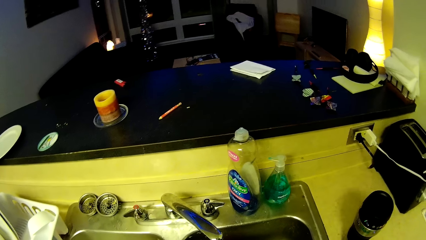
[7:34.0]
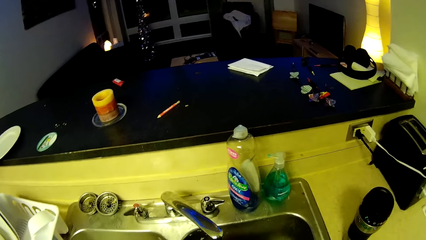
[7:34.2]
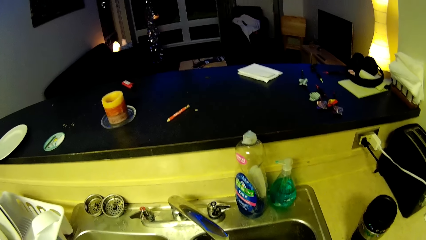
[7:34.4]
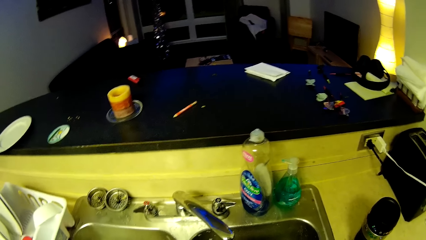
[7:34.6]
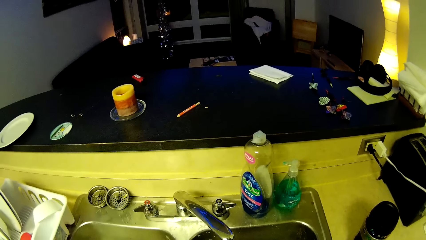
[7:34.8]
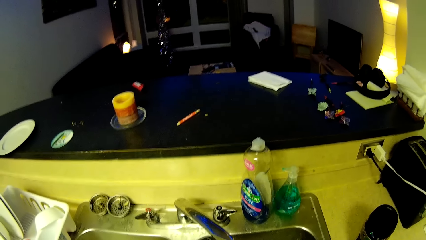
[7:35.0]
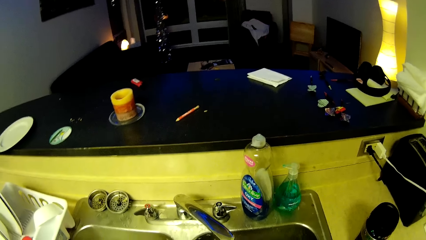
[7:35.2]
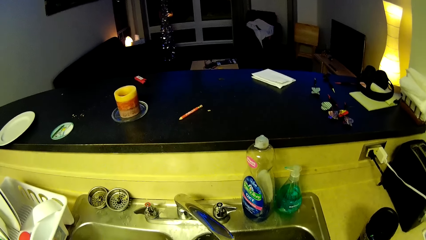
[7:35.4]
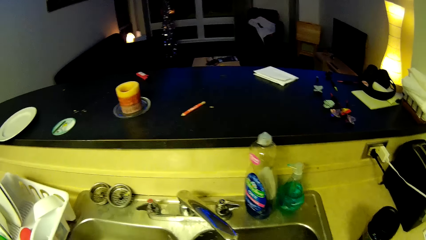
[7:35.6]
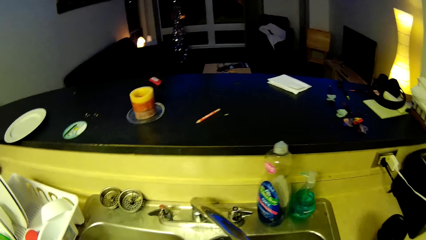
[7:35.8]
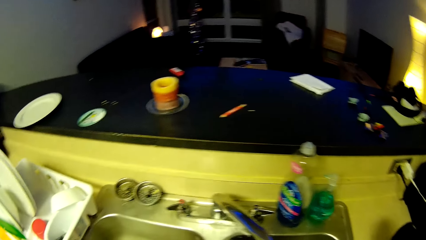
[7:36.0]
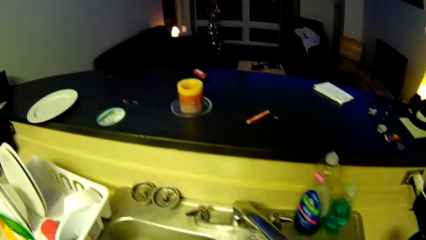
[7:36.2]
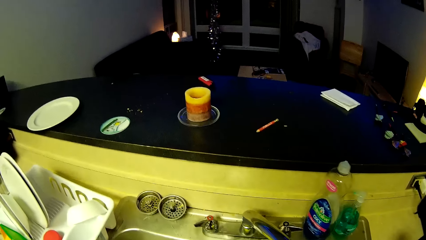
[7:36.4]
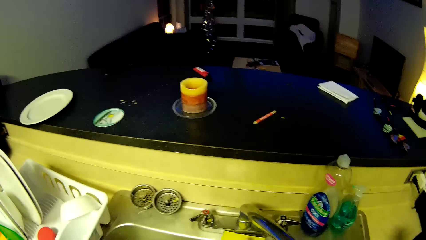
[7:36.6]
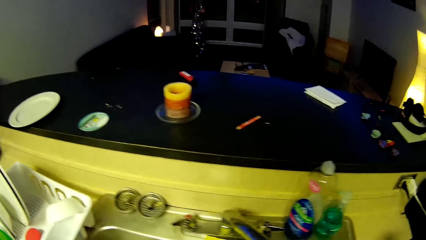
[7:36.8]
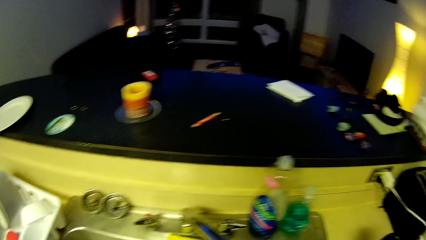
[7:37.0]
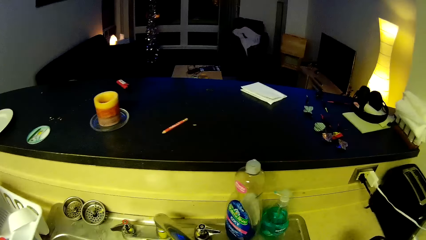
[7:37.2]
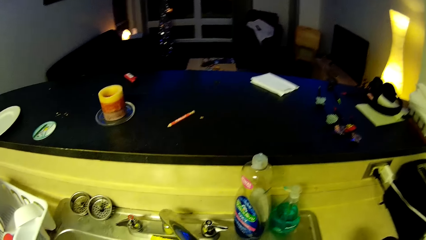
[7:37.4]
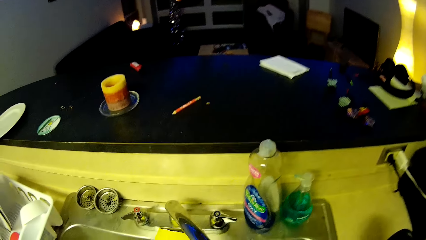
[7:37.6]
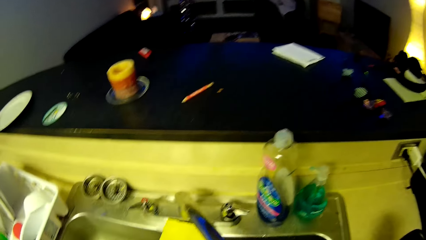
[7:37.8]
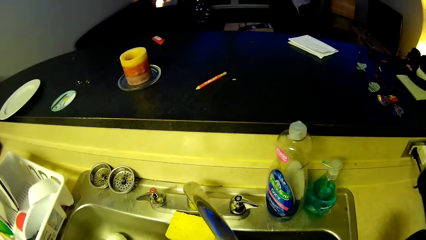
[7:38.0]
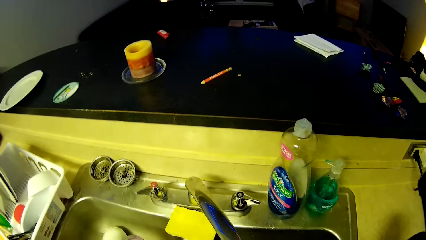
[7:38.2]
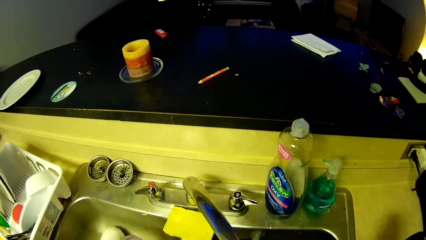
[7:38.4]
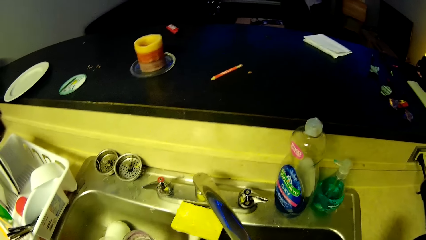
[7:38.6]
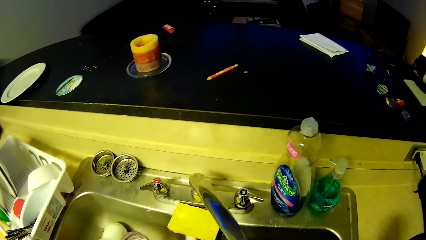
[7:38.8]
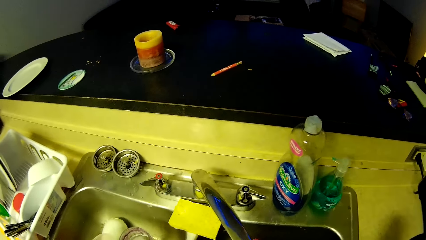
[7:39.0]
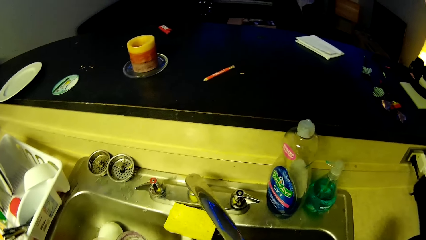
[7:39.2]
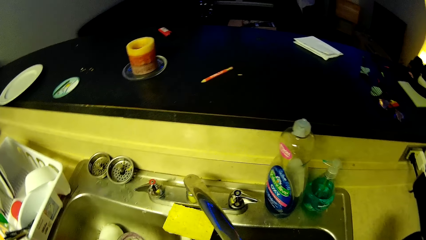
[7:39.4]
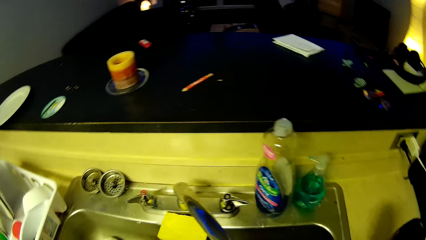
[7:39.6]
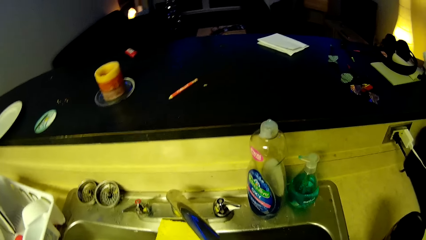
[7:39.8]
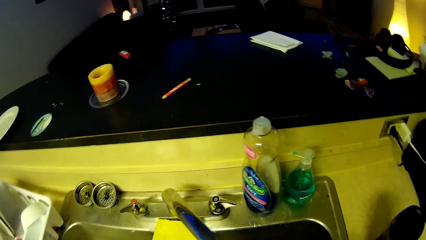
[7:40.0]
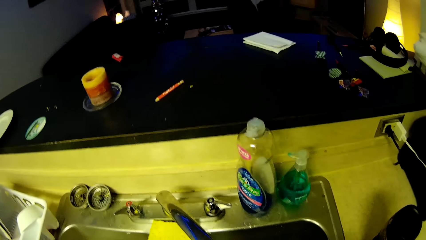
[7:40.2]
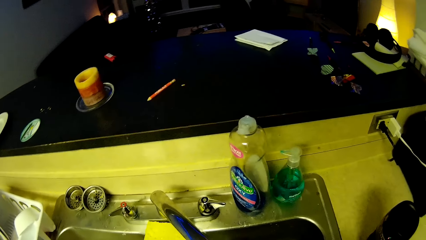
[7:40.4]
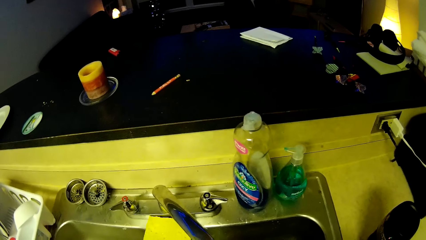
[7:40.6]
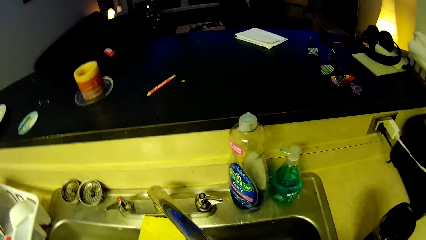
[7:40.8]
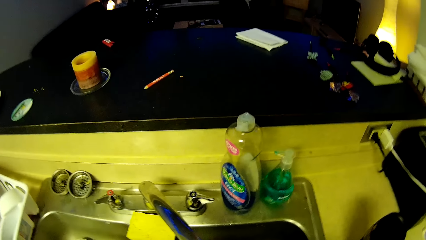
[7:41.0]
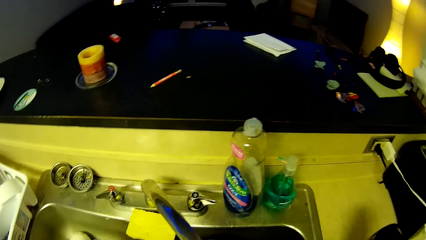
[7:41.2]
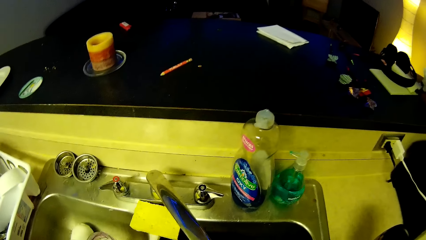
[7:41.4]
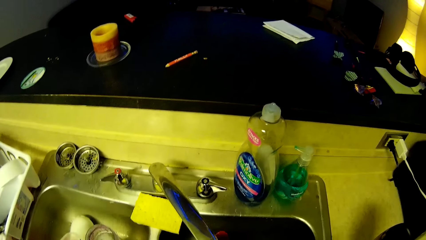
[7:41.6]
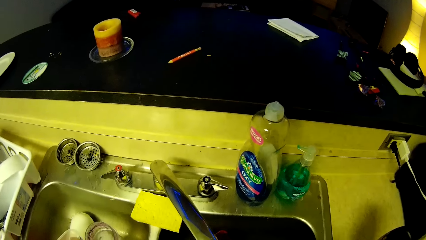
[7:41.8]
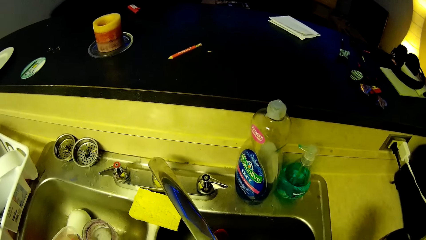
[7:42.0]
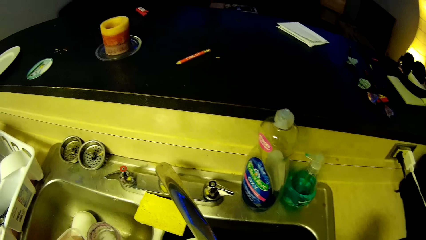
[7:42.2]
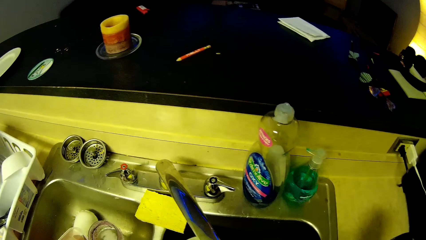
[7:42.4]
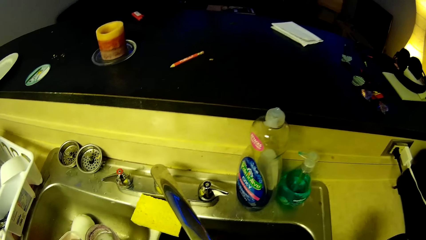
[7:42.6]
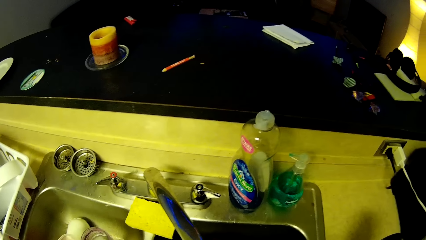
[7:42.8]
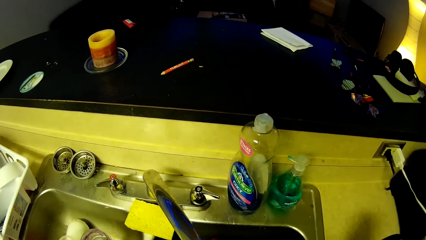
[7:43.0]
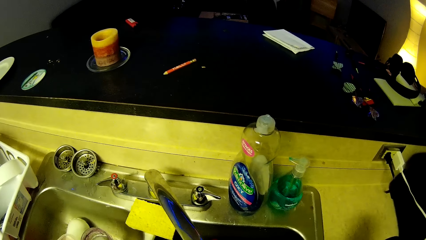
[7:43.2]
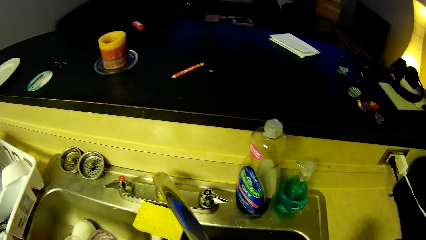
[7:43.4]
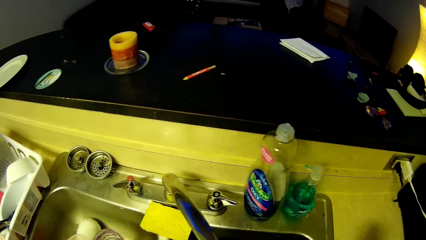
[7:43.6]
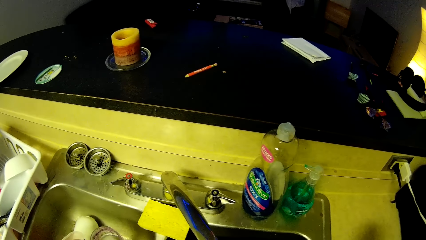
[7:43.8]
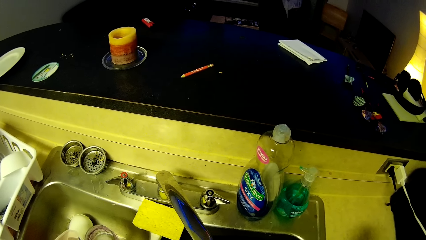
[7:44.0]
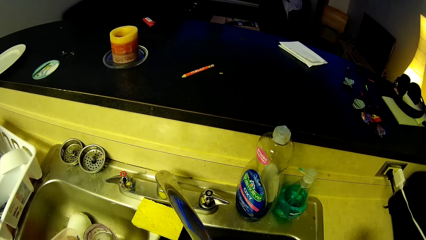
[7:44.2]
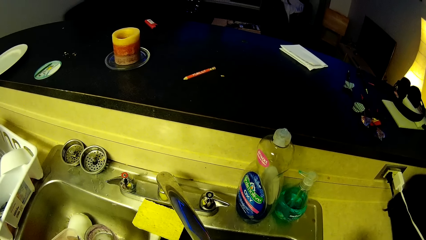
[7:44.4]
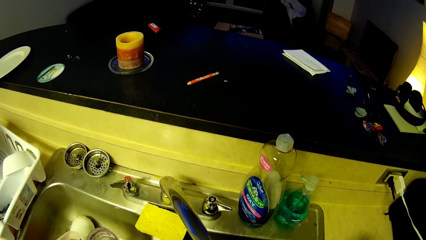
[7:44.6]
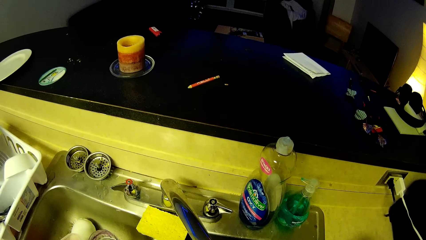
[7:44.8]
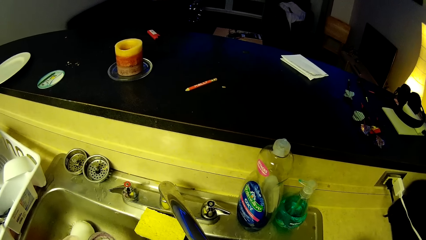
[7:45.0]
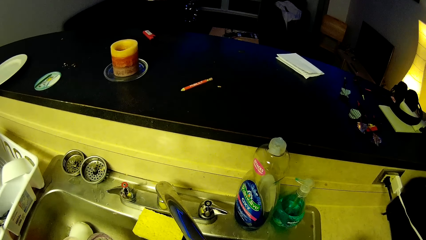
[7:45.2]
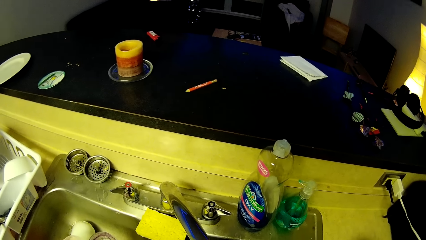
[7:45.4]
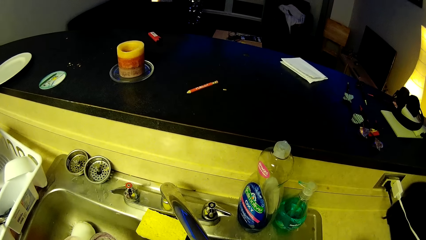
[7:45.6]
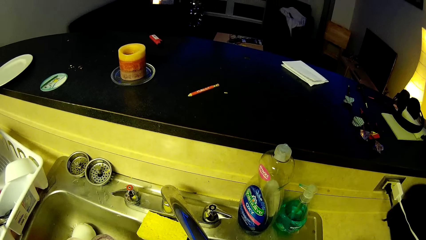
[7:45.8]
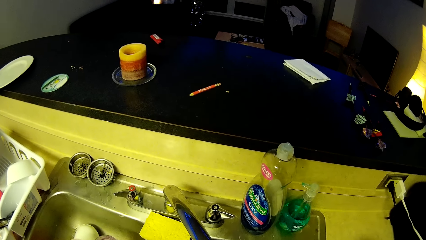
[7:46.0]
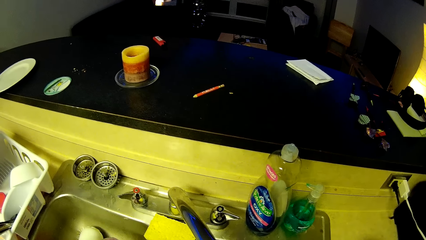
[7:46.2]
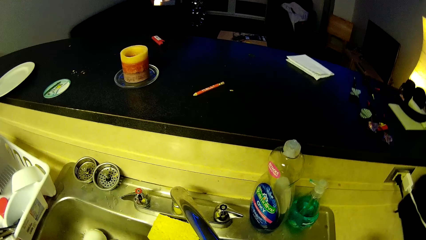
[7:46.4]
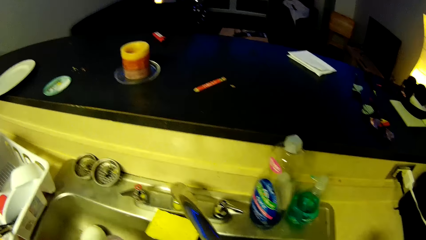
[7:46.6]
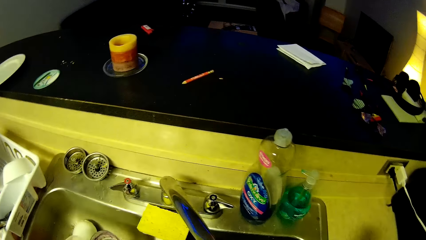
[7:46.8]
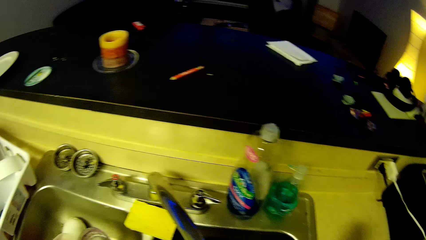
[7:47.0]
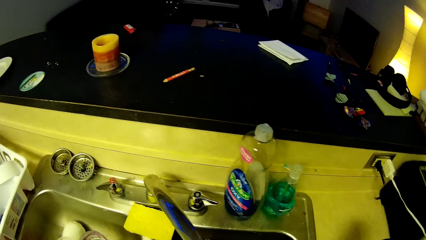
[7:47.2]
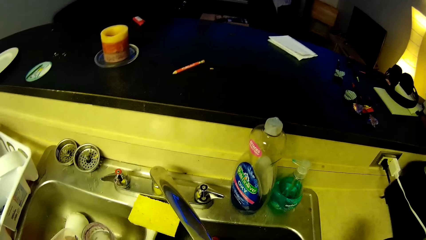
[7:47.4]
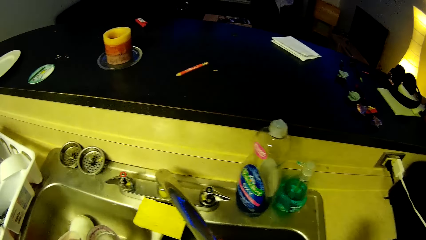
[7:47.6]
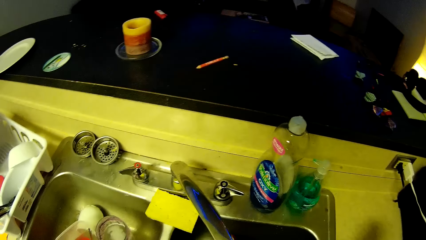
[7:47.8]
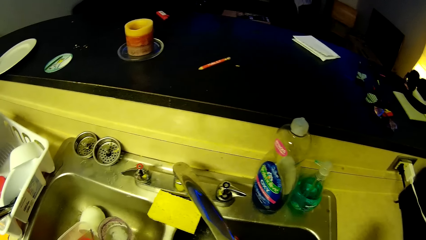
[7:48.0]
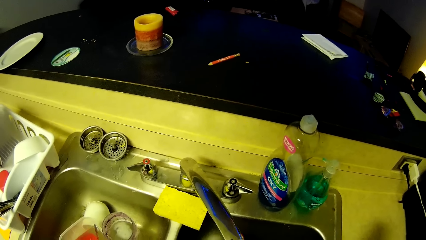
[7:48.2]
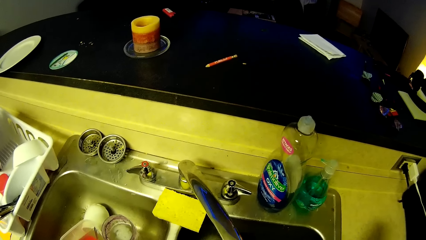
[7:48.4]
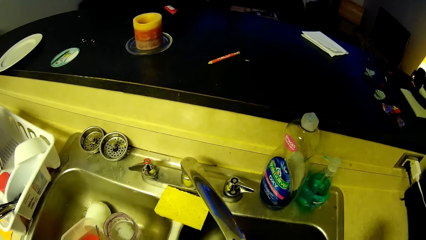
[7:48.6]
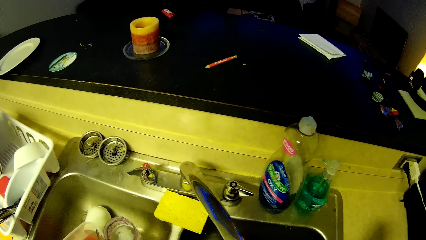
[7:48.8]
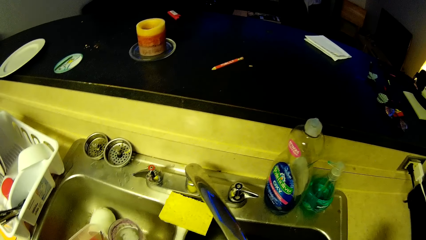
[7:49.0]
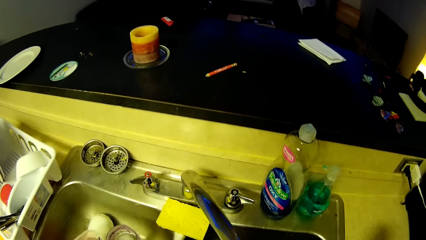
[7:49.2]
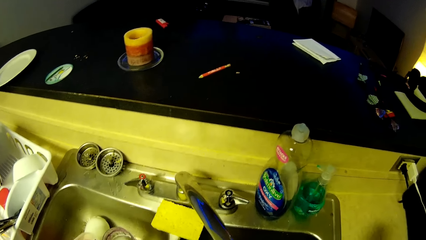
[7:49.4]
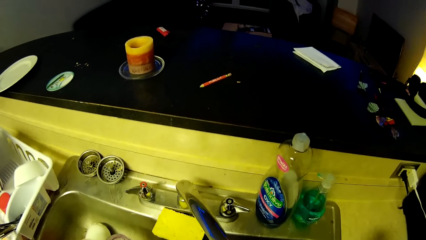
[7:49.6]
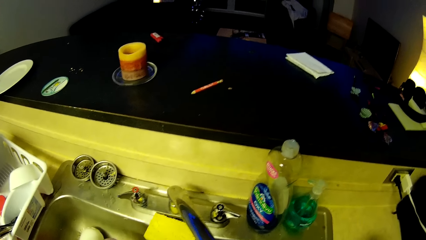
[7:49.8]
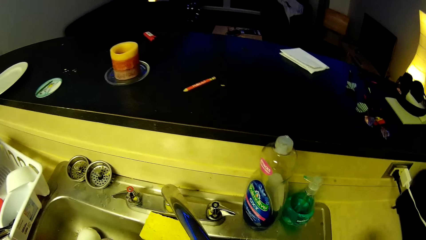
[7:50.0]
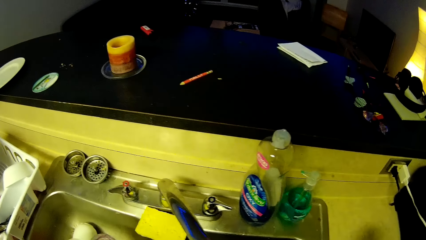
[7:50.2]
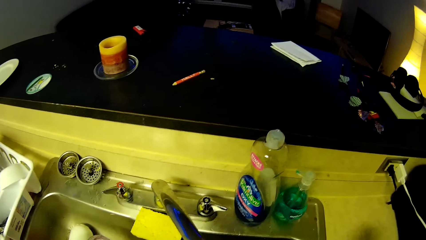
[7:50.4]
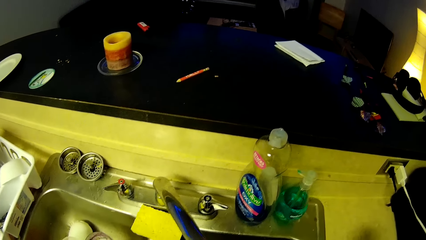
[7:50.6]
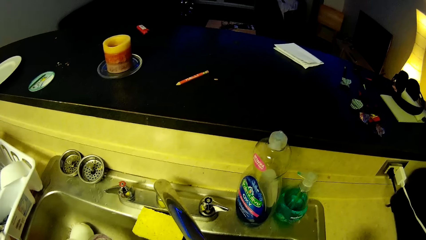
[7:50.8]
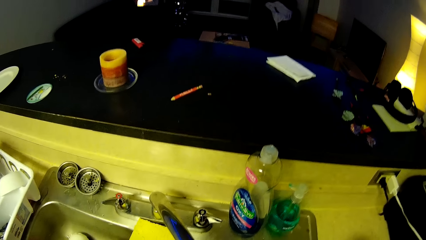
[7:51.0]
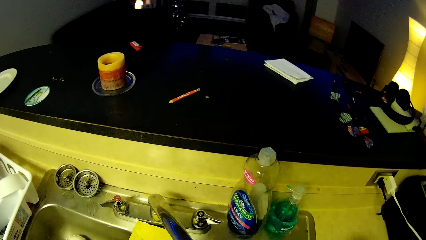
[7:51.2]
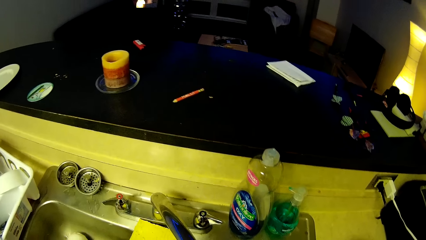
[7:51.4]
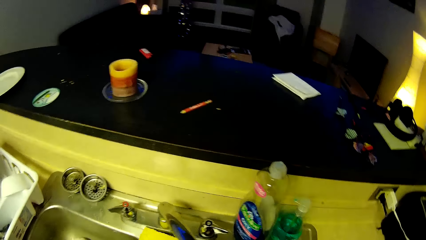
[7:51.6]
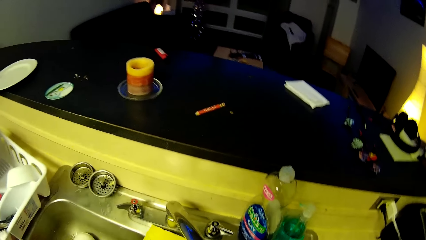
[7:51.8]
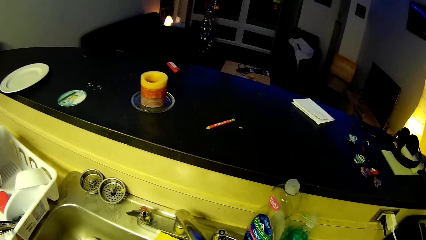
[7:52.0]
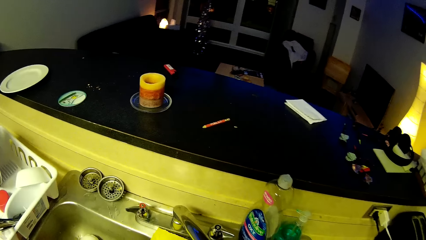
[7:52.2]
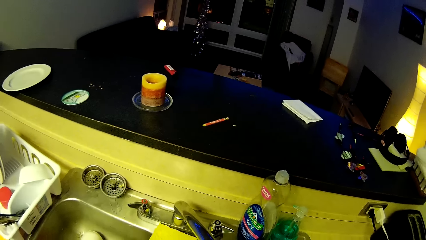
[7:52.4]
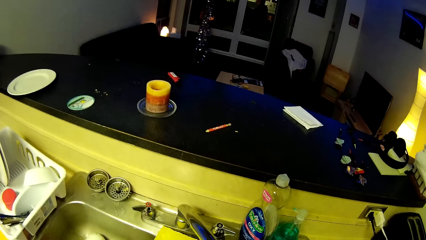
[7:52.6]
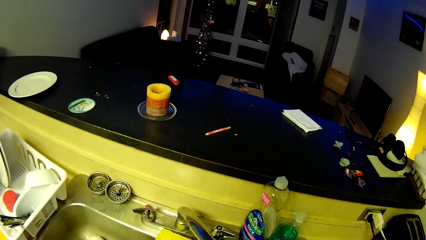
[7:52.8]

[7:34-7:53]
The camera wearer returns the scrubber on the sink. They wash the plate on the sink.
